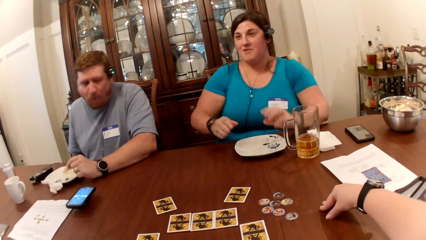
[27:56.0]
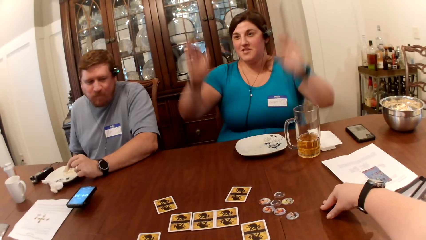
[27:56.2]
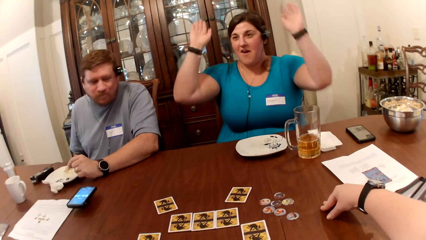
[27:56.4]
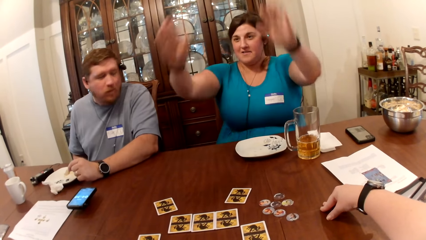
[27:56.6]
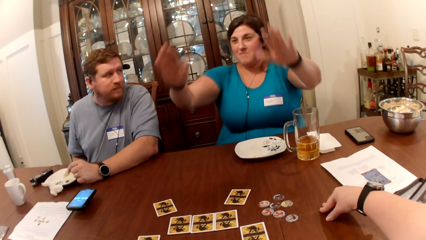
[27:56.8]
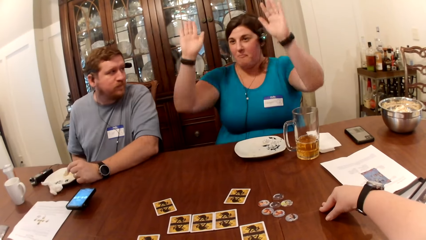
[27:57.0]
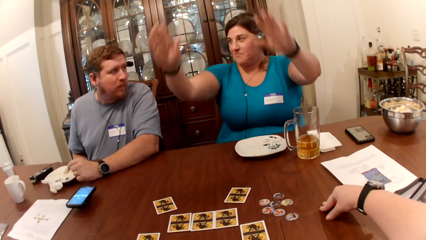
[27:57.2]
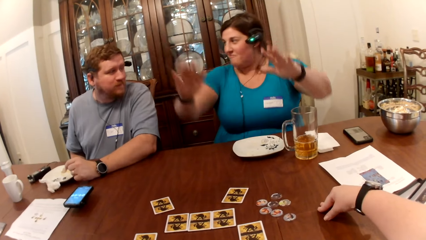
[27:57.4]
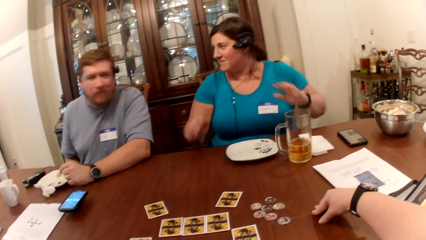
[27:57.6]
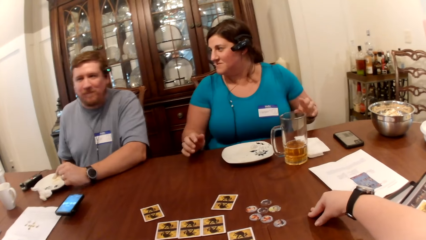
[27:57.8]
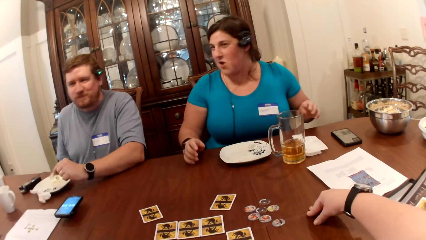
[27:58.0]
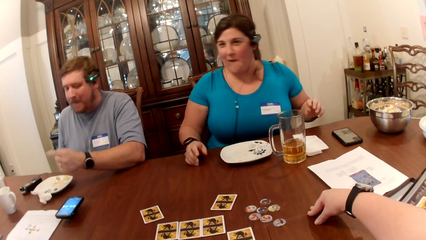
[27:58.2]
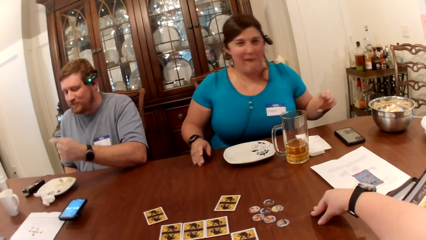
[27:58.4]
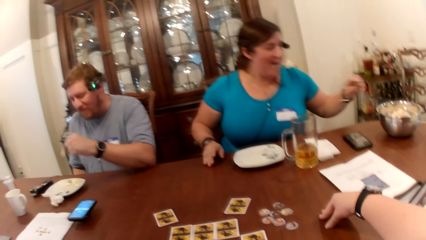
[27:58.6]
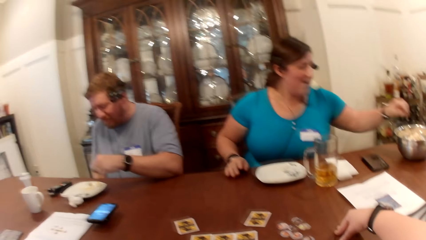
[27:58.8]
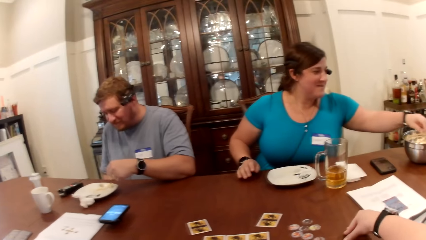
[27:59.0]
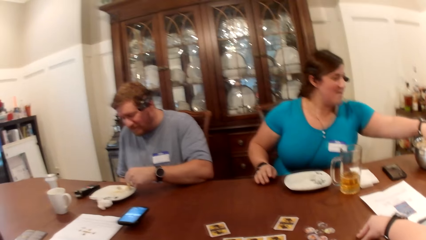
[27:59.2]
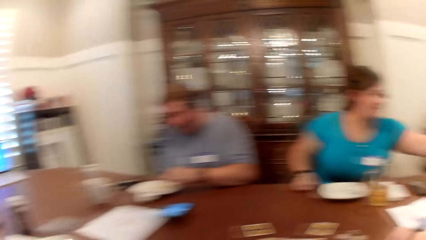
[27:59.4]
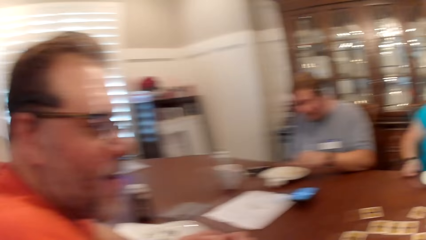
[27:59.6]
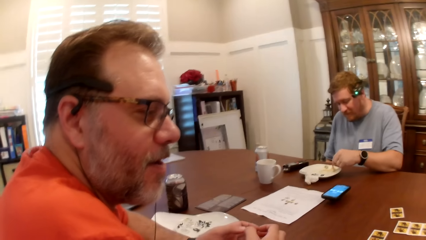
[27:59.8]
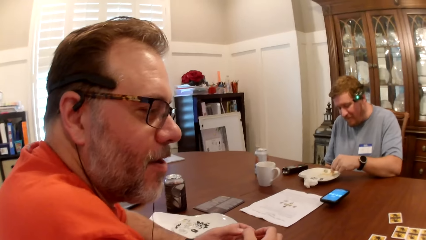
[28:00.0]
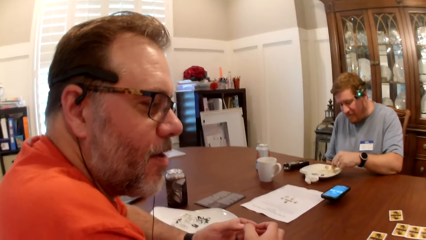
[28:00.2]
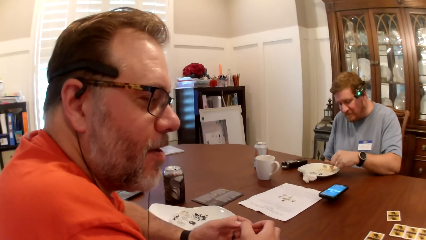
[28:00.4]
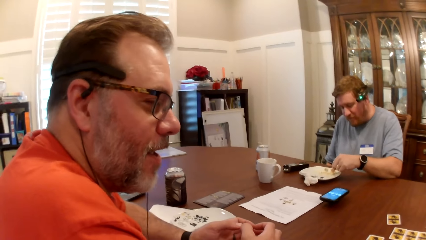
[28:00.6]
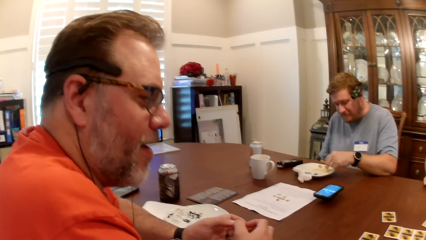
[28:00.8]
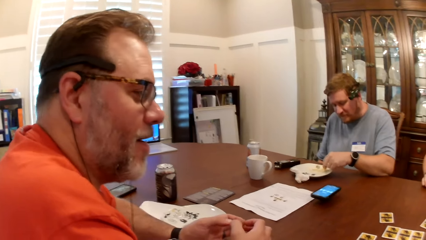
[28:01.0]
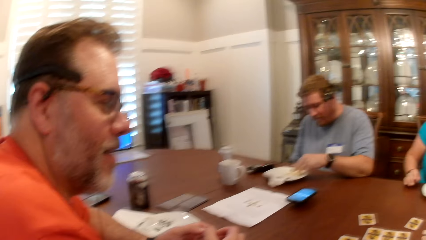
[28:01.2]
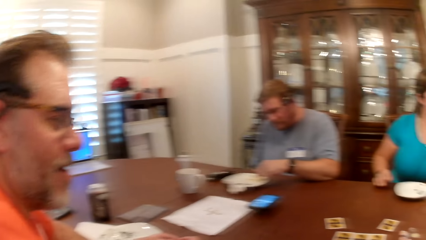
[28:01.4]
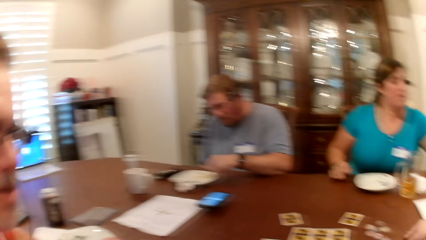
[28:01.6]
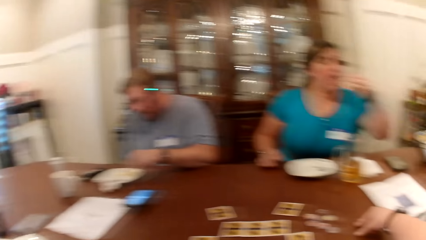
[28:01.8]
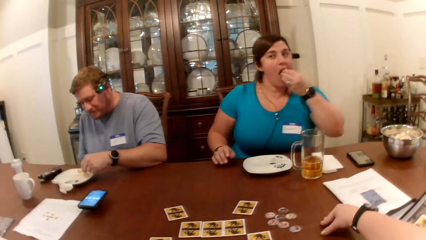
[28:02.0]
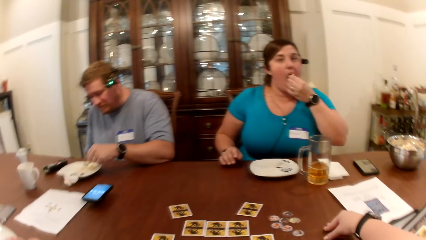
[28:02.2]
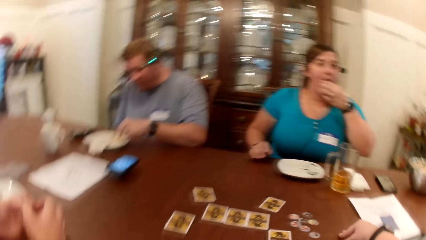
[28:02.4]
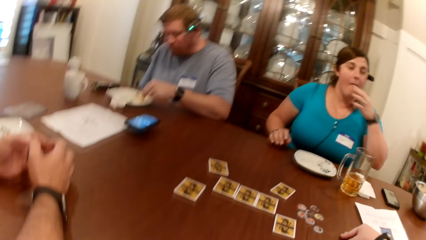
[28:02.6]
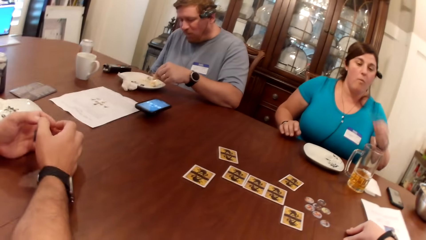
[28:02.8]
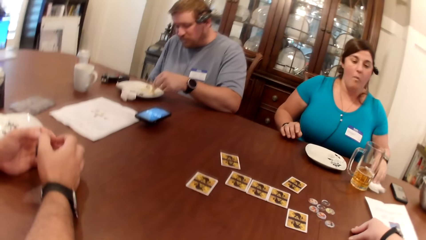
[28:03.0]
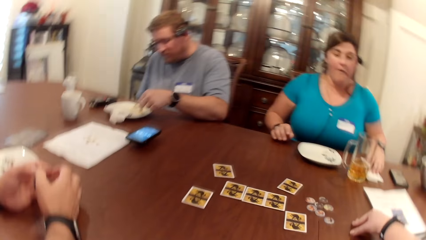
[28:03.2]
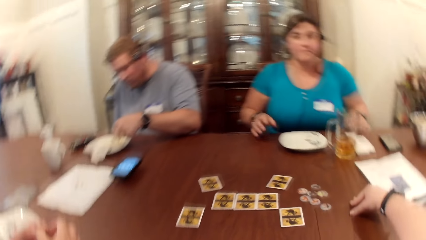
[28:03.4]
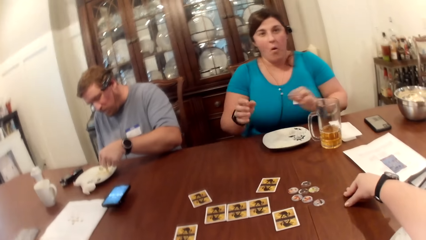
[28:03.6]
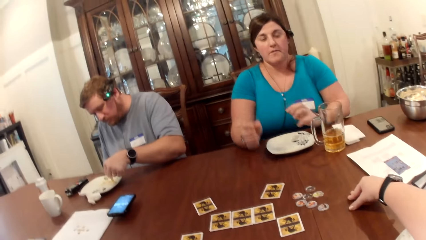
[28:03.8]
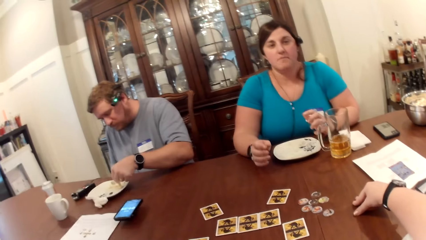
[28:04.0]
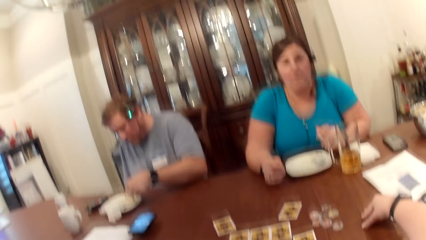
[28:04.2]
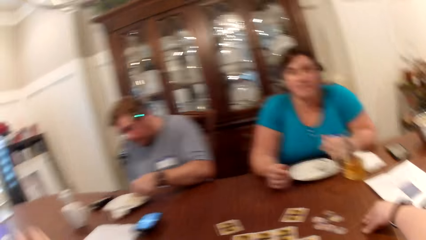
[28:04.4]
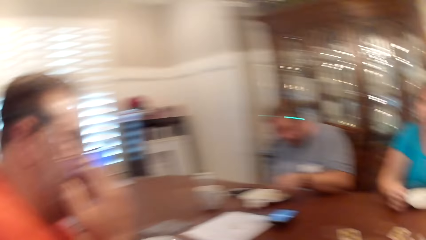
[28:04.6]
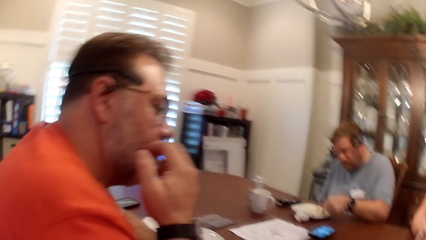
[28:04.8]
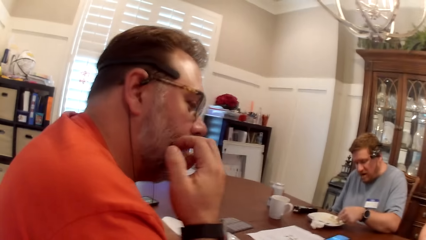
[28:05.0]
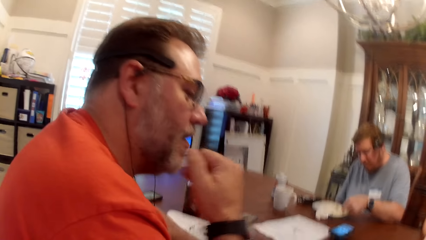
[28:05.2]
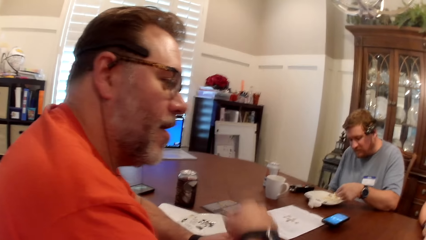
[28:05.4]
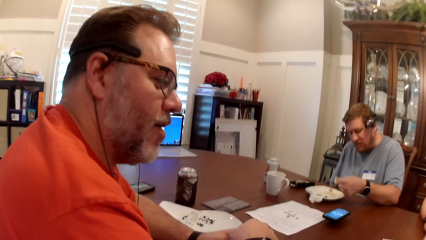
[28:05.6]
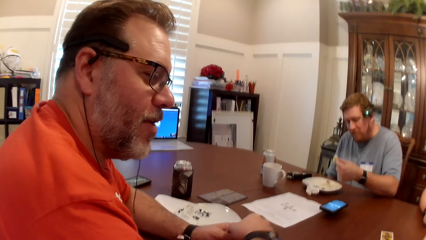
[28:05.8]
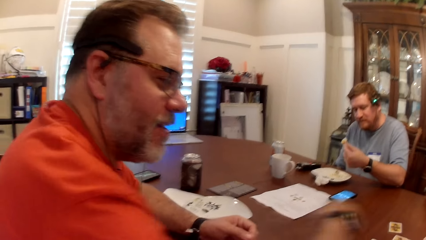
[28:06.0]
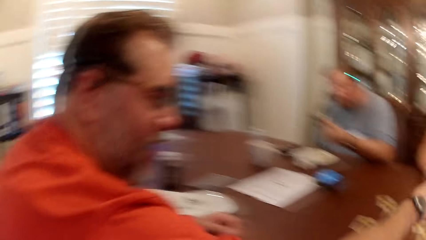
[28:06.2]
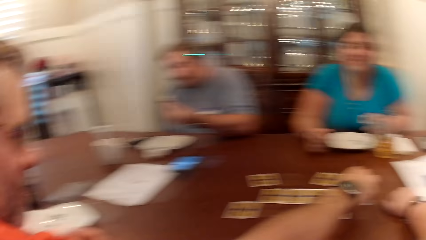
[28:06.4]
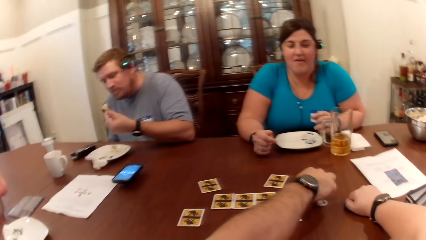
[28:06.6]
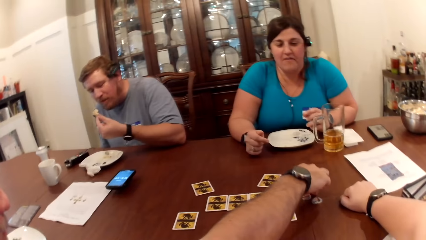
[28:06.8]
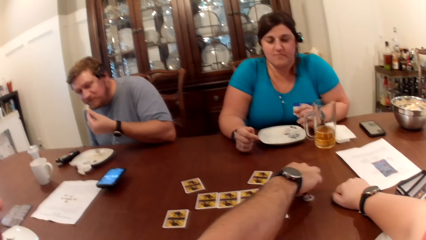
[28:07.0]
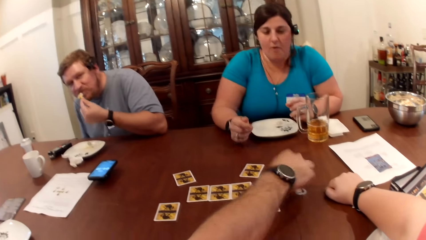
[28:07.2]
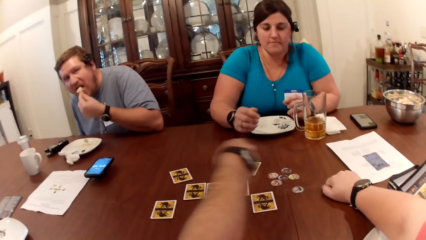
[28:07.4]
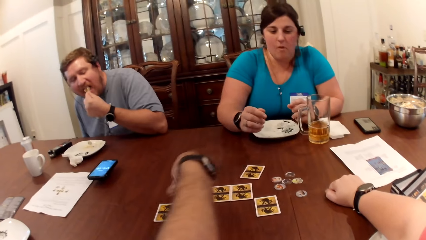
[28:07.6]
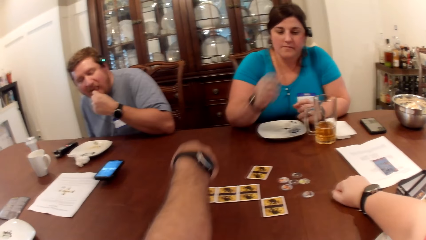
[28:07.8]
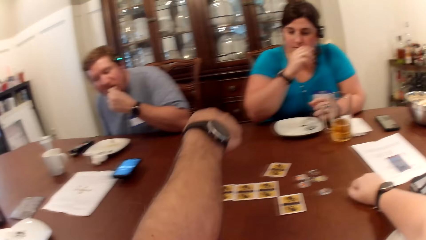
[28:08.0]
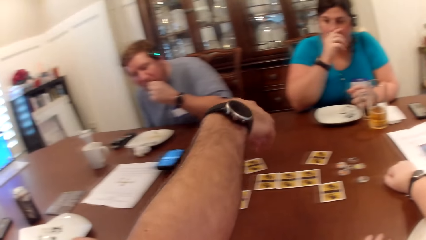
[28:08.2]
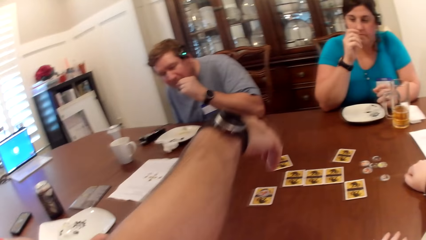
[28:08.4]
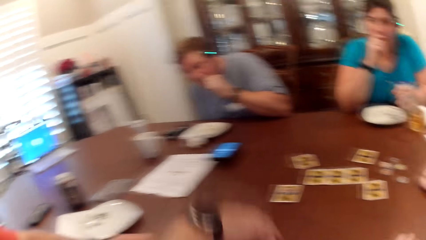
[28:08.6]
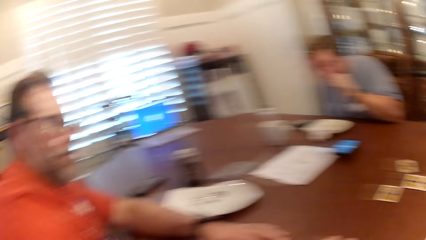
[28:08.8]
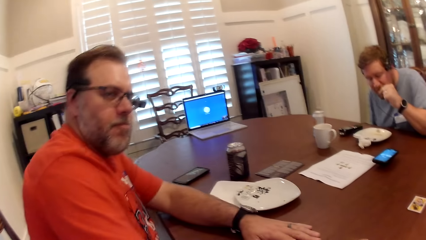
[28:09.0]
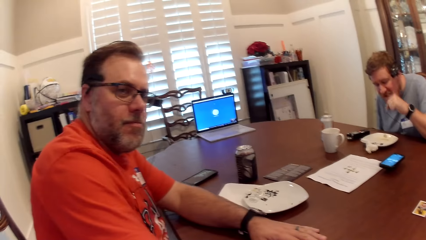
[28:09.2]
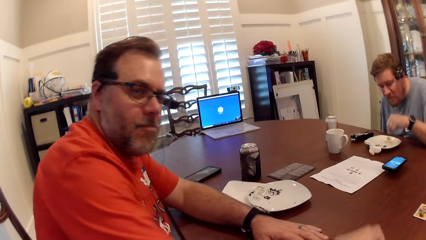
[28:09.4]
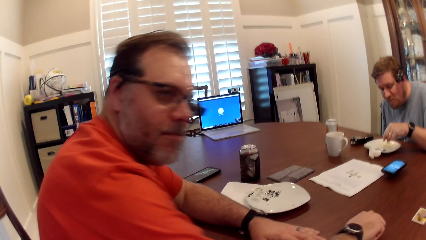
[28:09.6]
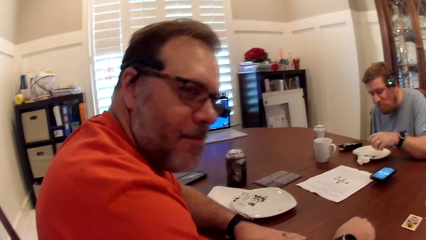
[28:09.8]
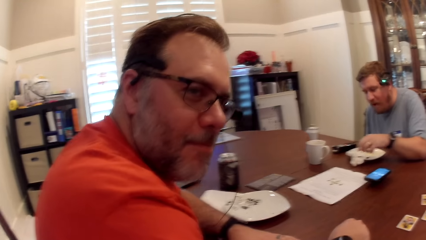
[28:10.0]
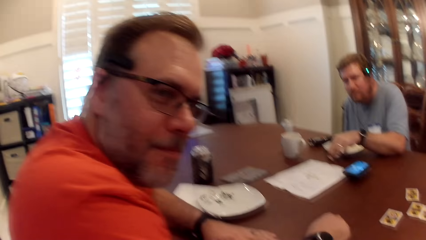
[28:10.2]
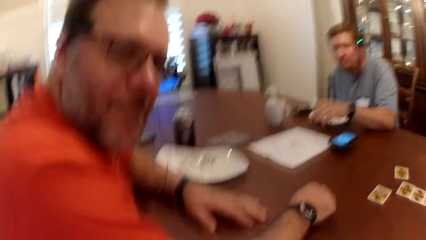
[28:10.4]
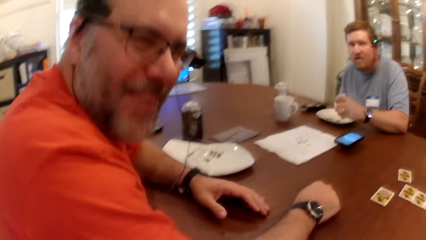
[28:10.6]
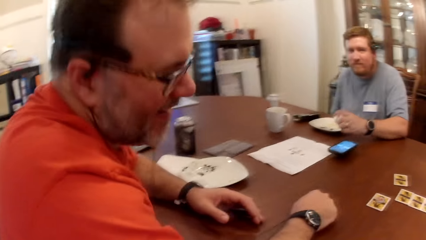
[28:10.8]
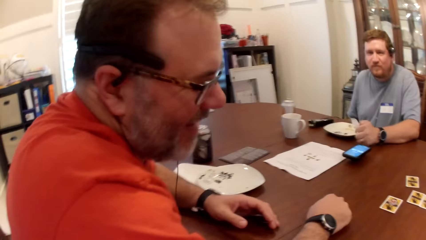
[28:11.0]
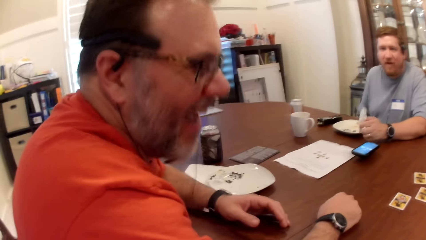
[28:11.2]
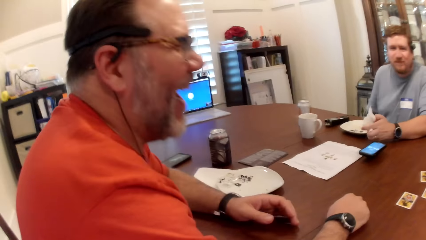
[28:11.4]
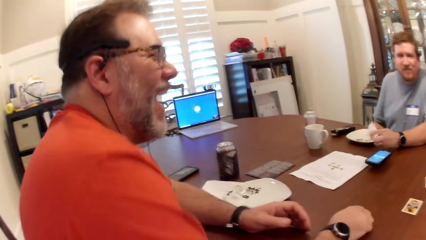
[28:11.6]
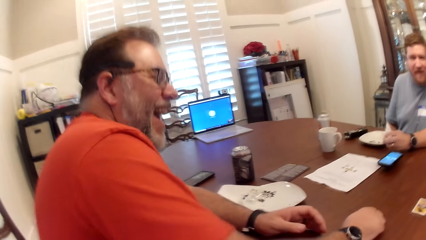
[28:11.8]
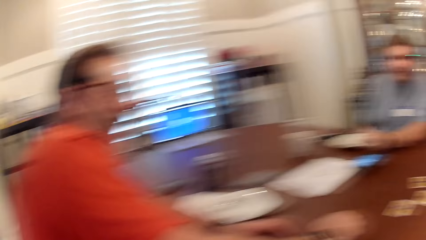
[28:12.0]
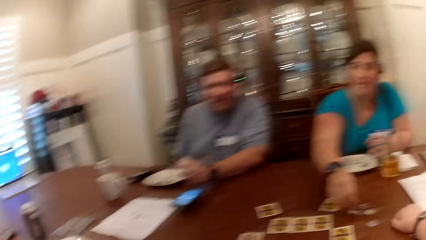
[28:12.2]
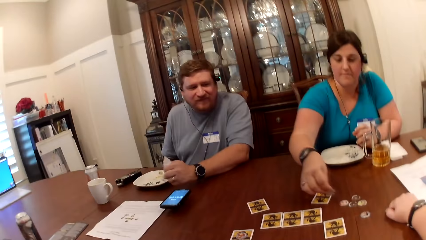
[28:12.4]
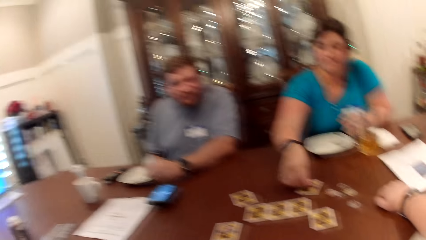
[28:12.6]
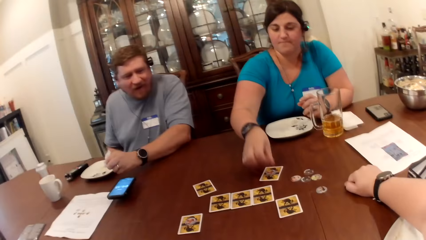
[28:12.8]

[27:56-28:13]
The woman raises her hands. The camera wearer converses with a man. The woman picks up some popcorn in the bowl on the table with her left hand. The woman eats the popcorn with her left hand. The camera wearer dialogues with the woman. Another man picks up a cucumber in the plate with his left hand. The woman cleans her left hand on the serviette. The camera wearer dialogues with the first man. The other man eats the cucumber in his left hand. The first man picks up a game piece or cards from the table with his right hand. The camera wearer dialogues with the first man. The other man picks up a serviette on the table with his left hand and cleans his left hand with the serviette.
